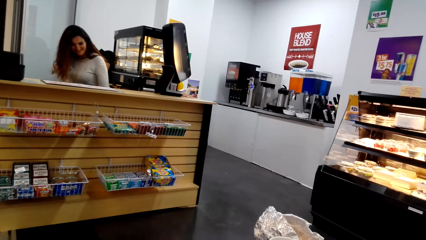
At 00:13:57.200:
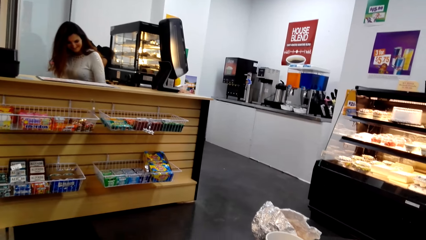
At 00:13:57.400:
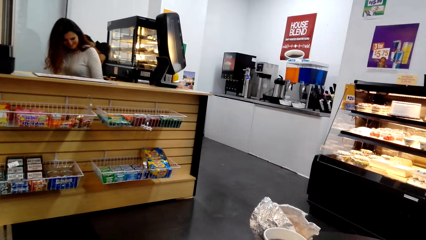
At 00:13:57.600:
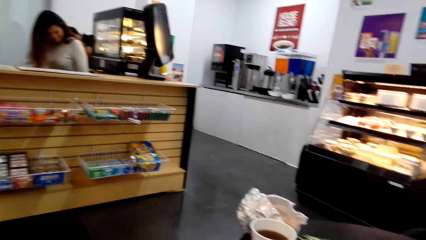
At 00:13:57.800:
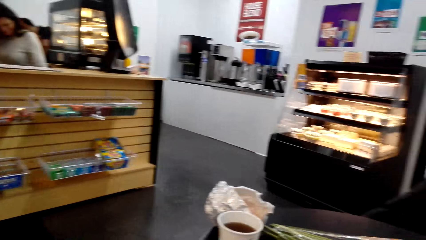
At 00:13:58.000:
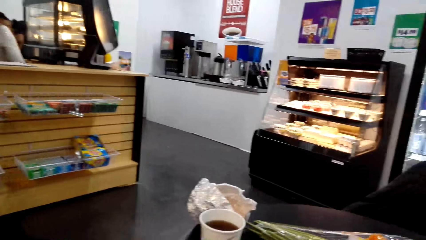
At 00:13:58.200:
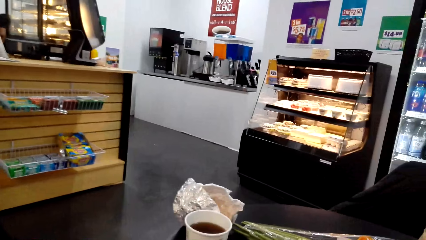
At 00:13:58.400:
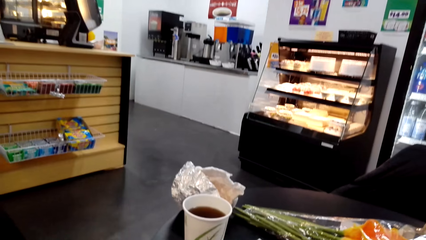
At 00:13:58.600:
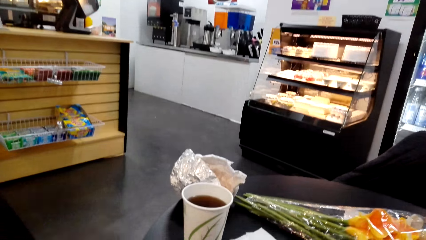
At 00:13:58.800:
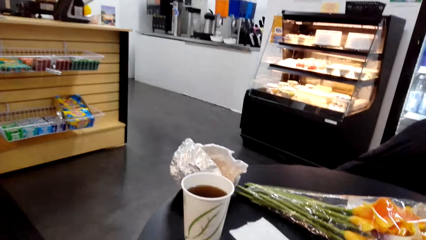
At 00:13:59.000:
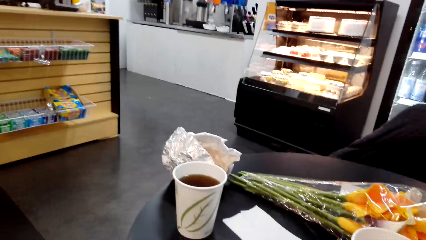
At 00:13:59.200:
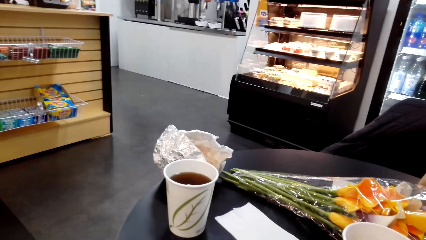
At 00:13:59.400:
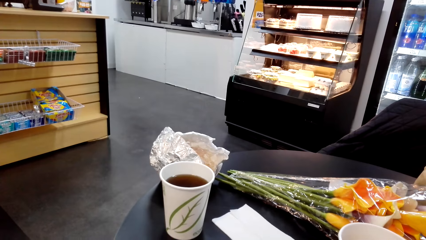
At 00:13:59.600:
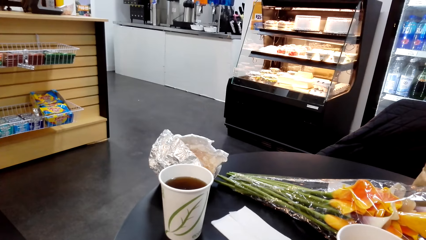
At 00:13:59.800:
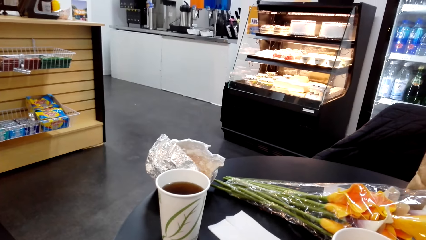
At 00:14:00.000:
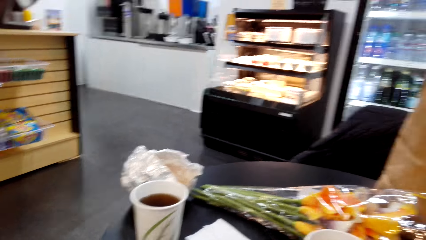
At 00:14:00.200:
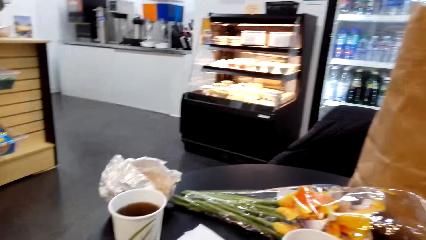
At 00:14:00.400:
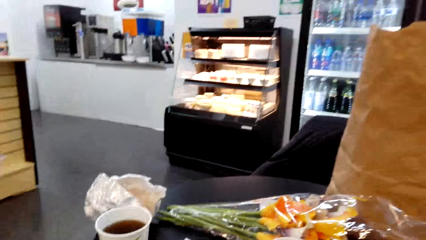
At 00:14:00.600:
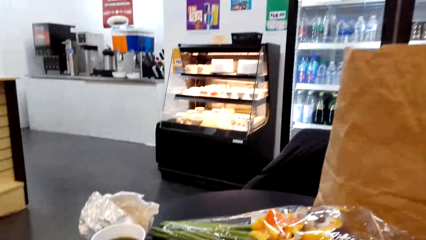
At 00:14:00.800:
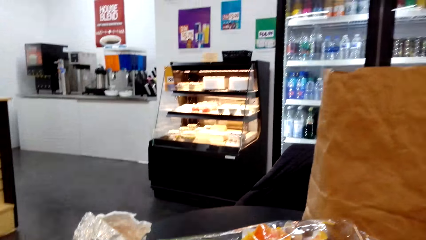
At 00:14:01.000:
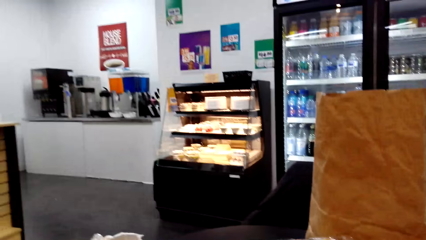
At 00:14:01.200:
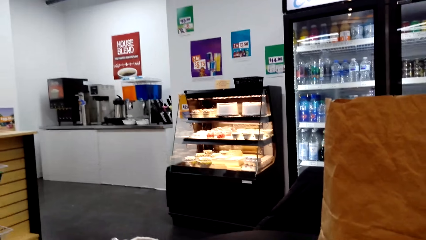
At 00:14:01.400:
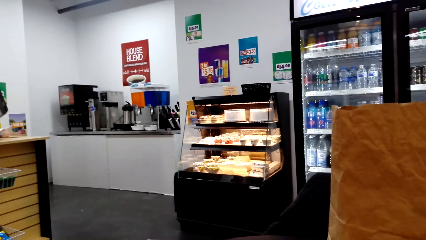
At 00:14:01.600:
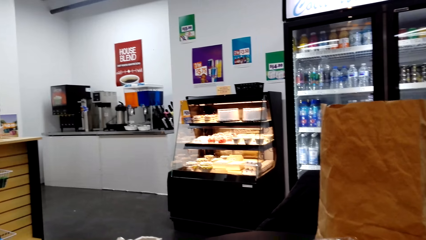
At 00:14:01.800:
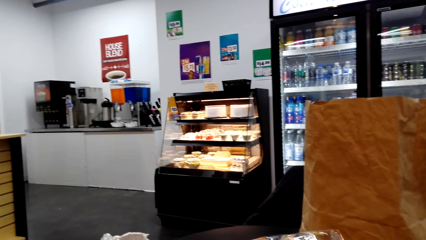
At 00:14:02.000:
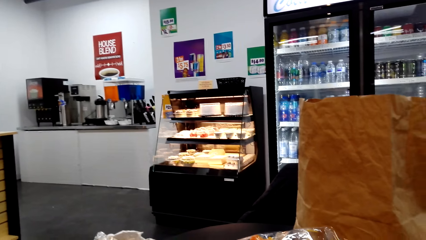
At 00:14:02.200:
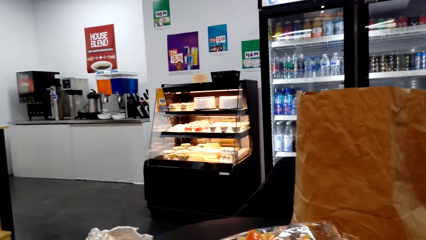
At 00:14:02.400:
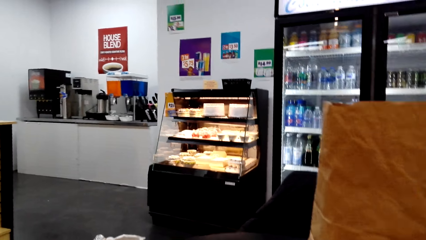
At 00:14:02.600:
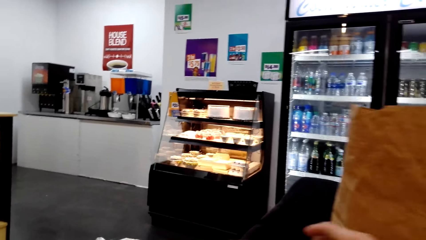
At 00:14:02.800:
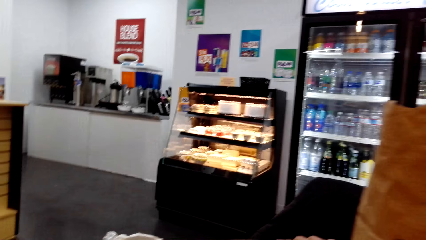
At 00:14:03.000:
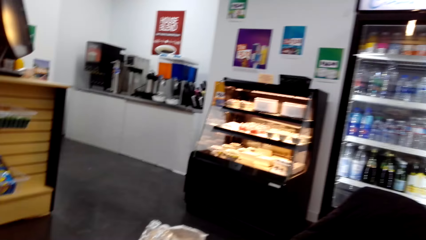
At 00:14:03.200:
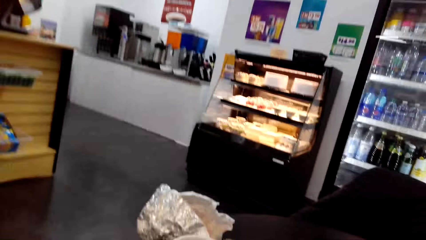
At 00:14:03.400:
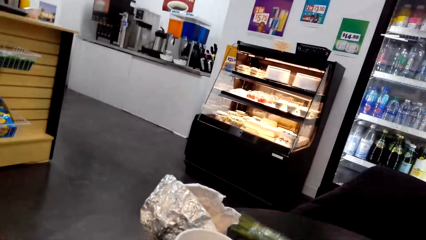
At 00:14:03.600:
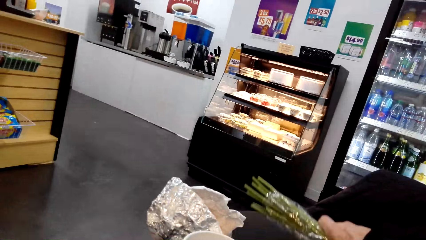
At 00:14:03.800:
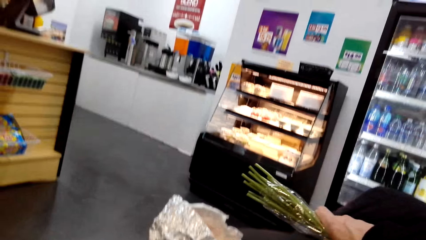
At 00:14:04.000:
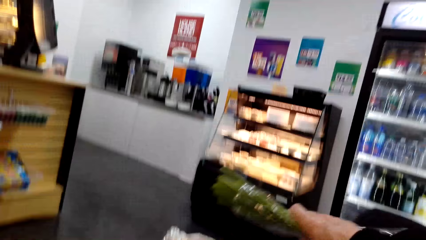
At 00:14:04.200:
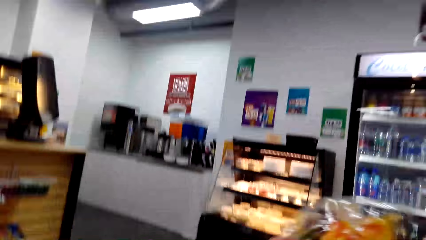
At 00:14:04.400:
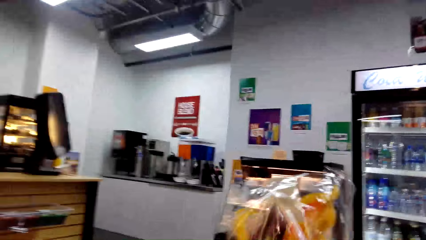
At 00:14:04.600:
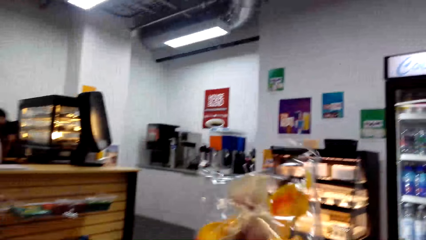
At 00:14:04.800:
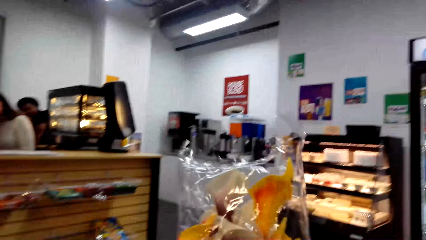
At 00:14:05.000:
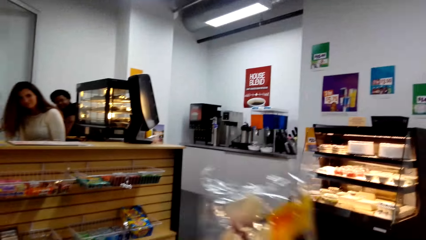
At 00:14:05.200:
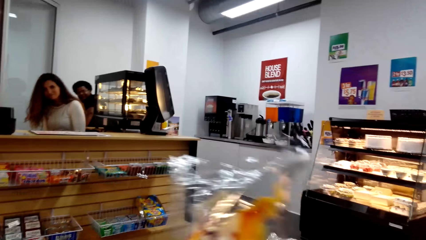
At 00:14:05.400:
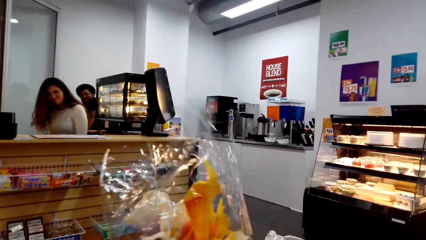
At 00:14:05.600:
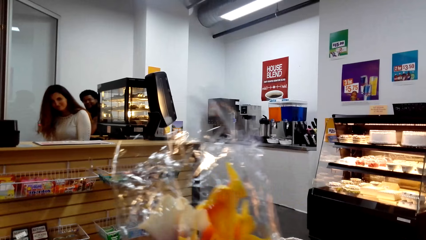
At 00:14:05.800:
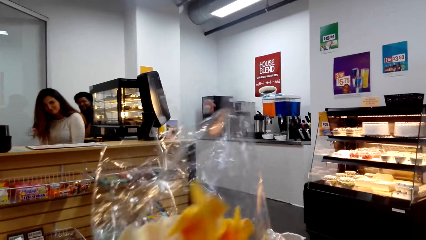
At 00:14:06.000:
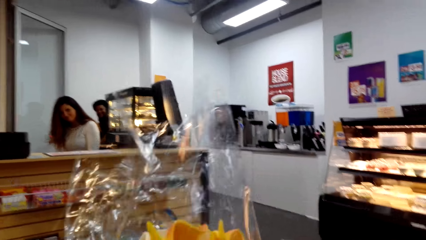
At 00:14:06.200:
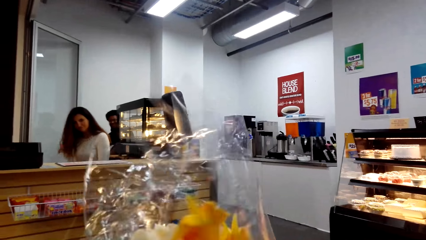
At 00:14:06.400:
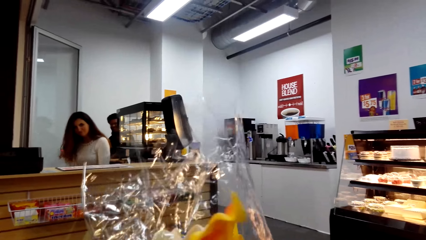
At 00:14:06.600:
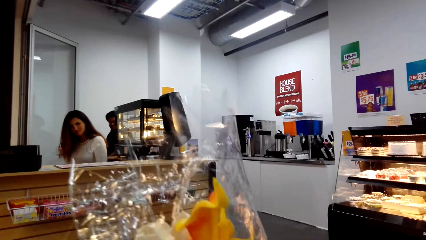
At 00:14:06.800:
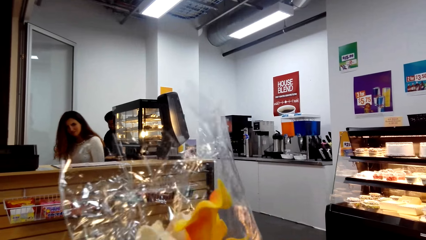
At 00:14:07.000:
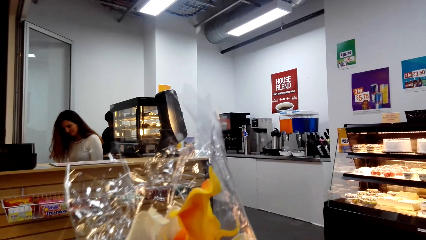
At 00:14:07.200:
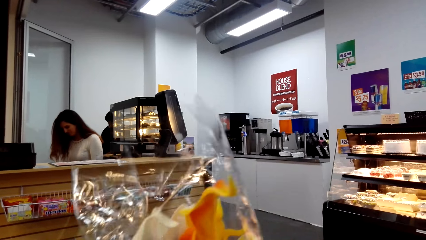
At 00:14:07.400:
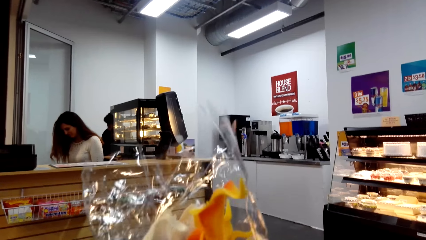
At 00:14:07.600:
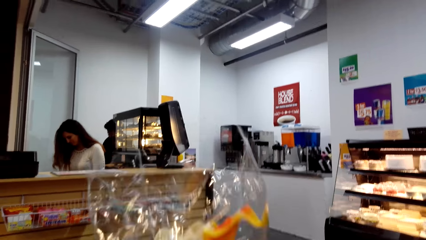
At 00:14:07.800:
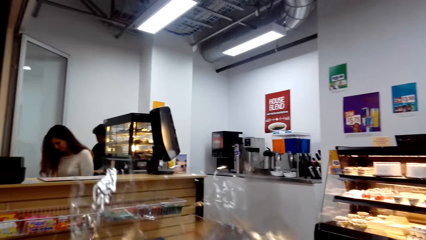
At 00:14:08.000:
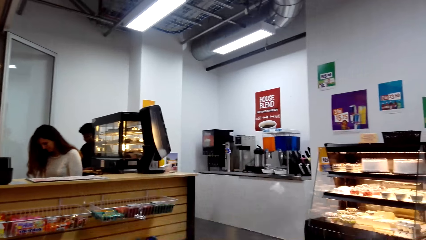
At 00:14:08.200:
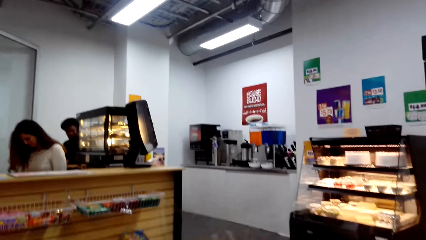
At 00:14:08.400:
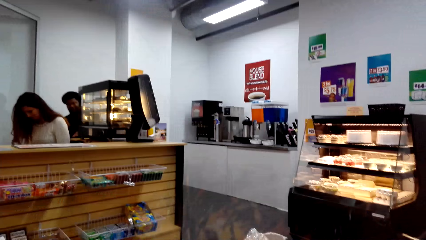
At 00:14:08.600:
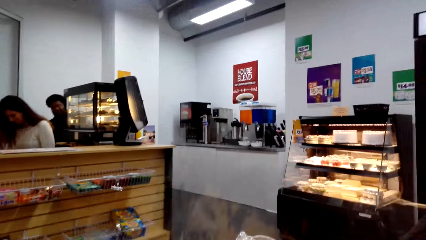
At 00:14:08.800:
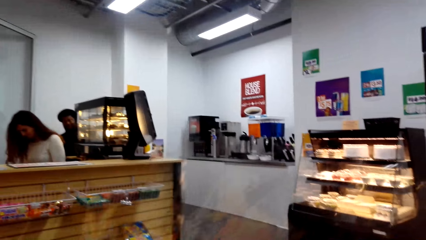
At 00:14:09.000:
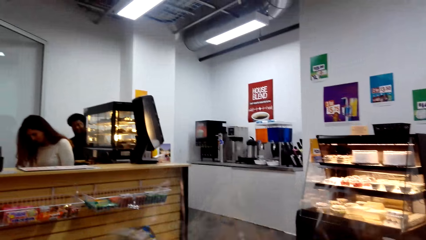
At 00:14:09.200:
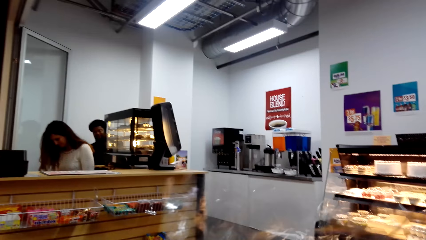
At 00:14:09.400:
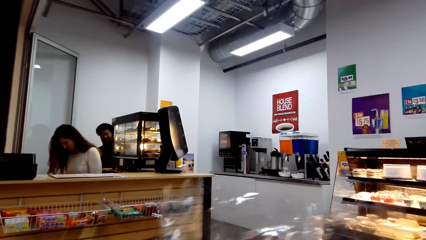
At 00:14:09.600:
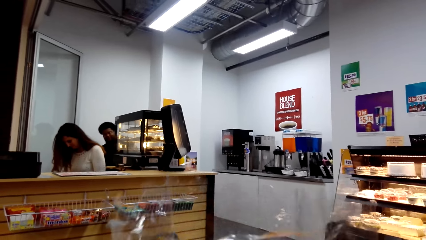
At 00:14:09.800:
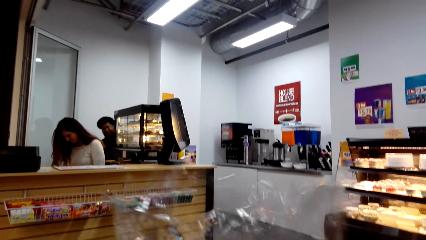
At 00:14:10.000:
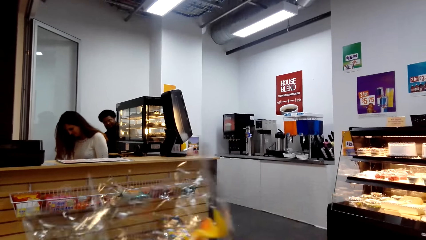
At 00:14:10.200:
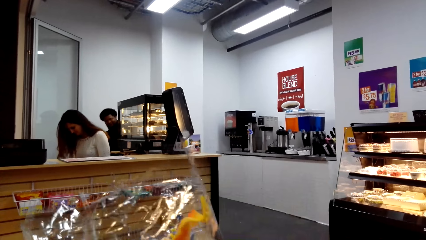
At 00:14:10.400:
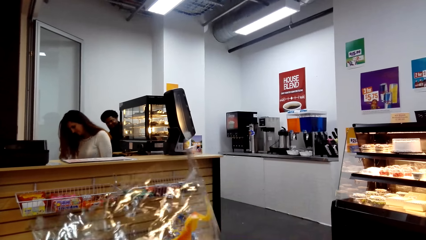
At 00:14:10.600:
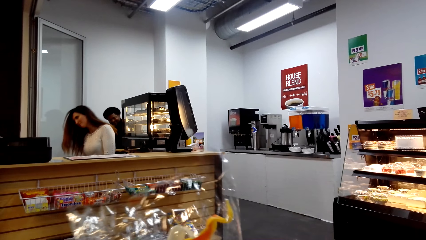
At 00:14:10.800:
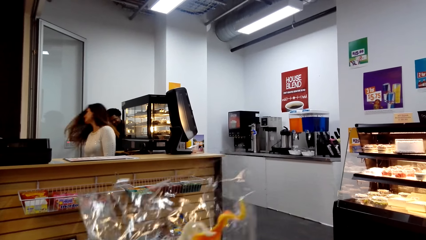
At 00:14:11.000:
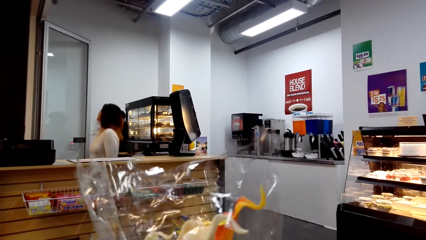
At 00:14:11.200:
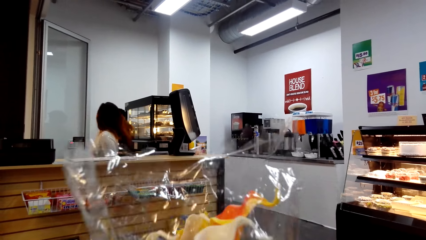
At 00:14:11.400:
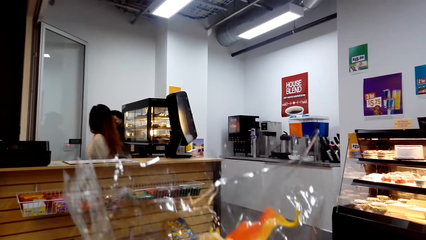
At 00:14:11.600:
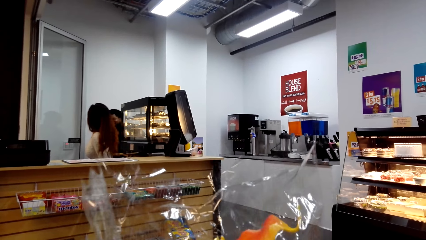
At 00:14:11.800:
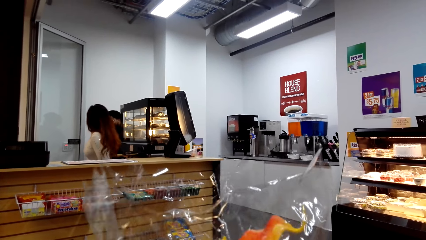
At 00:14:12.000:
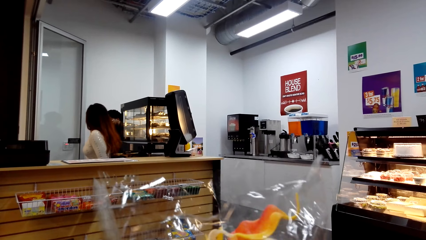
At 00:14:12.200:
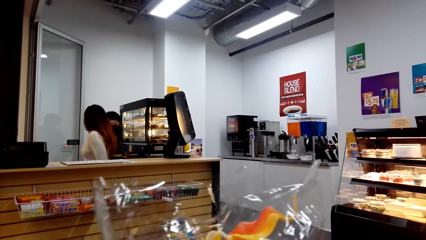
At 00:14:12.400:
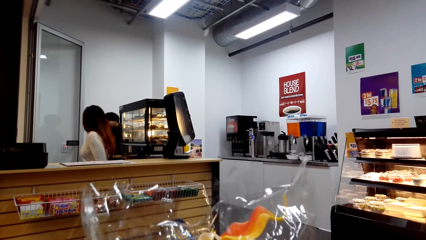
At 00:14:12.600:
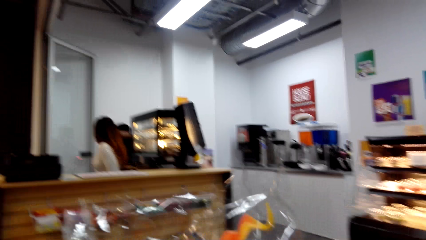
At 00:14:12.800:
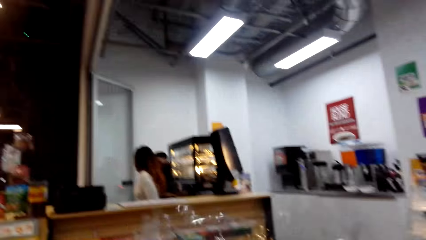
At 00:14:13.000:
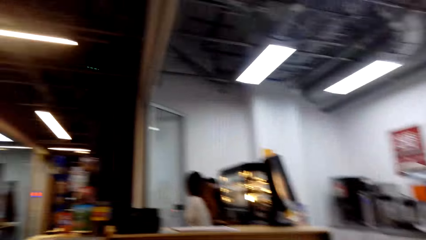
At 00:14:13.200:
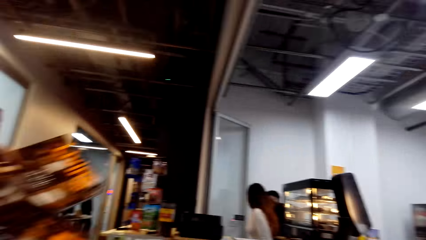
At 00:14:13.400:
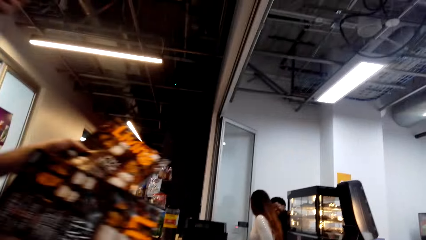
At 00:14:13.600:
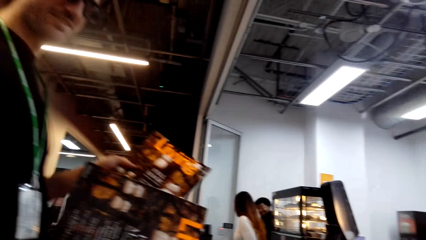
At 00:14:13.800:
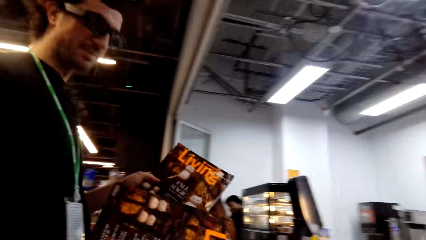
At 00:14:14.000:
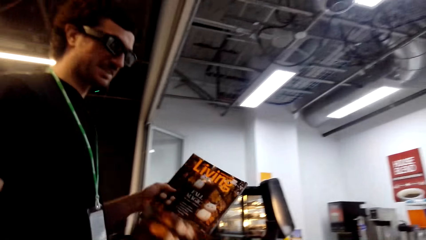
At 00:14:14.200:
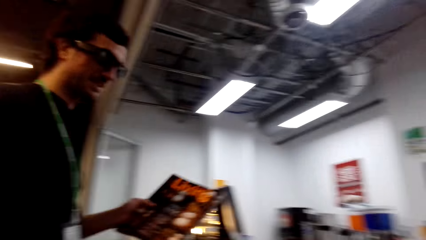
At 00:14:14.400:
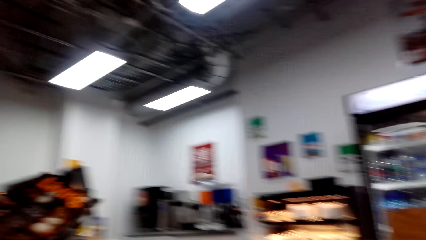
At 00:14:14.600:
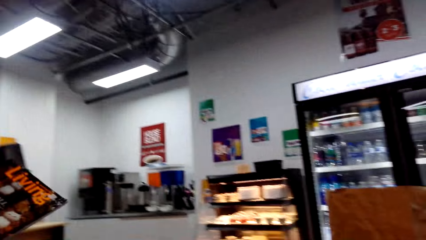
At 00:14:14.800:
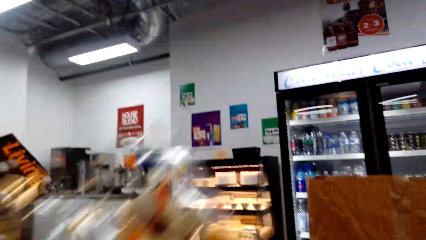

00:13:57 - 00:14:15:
The camera wearer picks up the flowers. They look at the flowers. A lady moves the hair. The camera wearer looks around. A man steps forward. Someone holds magazines in hand.
